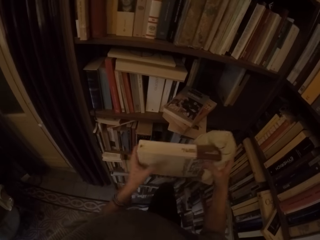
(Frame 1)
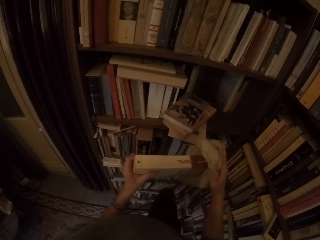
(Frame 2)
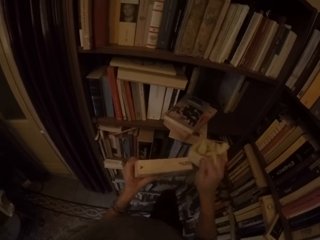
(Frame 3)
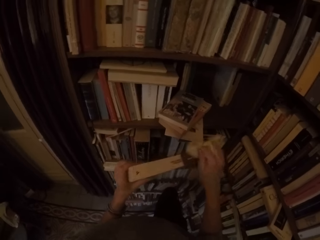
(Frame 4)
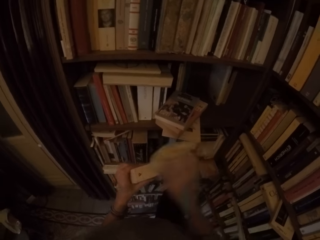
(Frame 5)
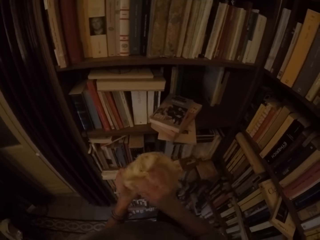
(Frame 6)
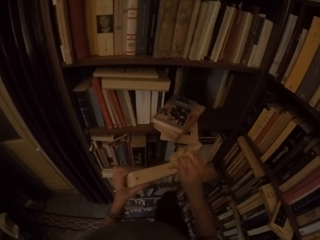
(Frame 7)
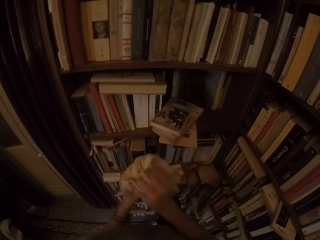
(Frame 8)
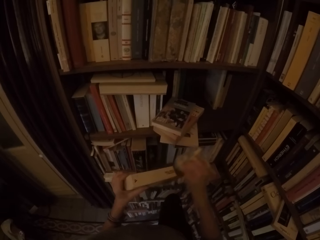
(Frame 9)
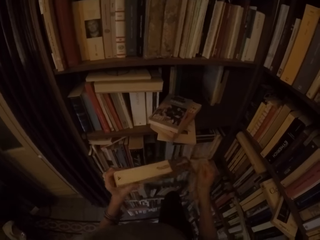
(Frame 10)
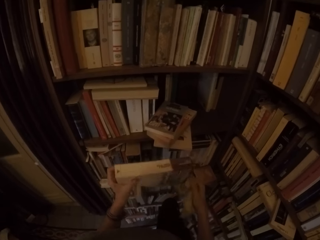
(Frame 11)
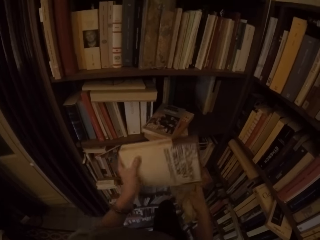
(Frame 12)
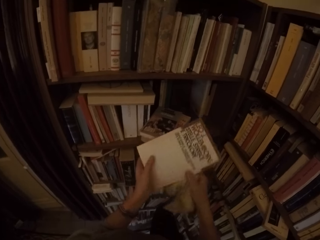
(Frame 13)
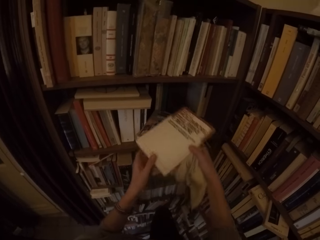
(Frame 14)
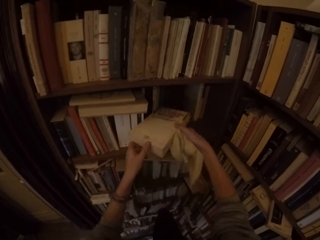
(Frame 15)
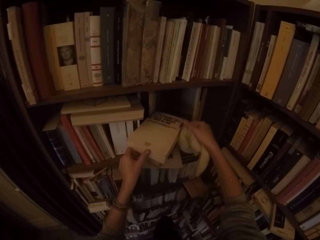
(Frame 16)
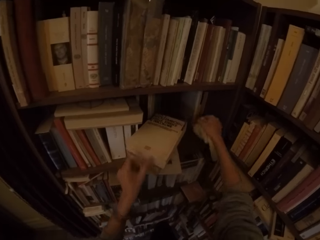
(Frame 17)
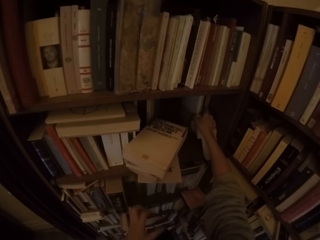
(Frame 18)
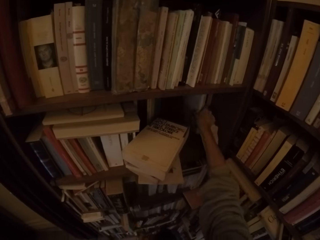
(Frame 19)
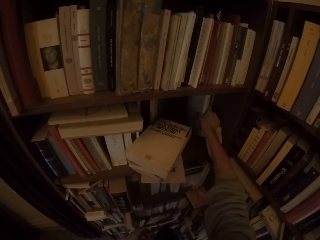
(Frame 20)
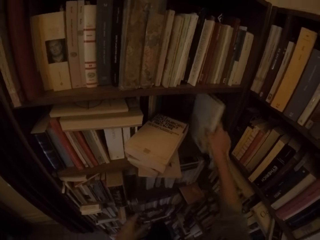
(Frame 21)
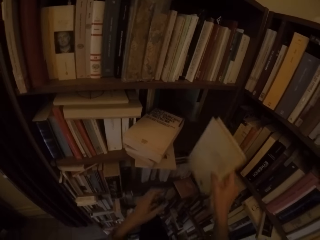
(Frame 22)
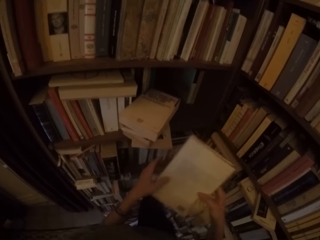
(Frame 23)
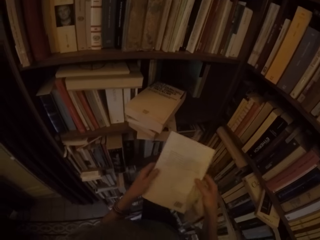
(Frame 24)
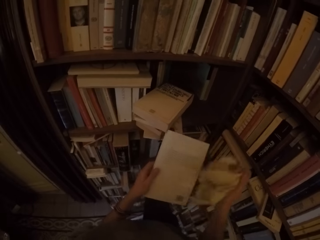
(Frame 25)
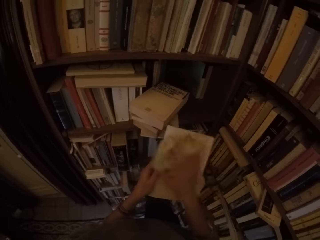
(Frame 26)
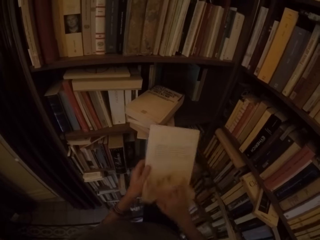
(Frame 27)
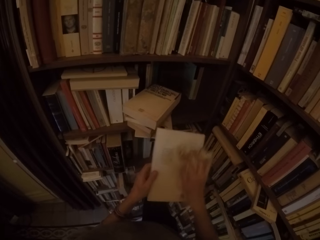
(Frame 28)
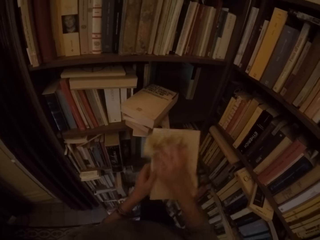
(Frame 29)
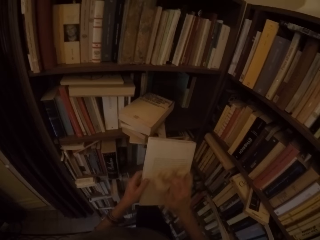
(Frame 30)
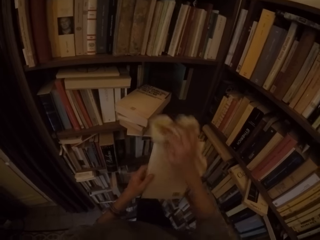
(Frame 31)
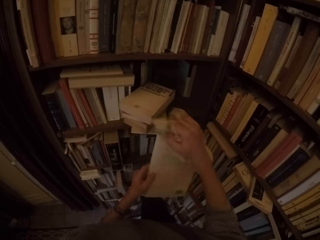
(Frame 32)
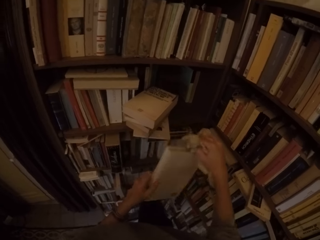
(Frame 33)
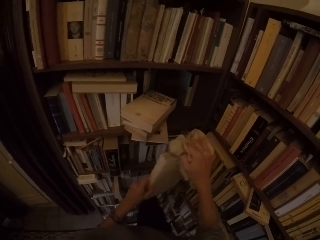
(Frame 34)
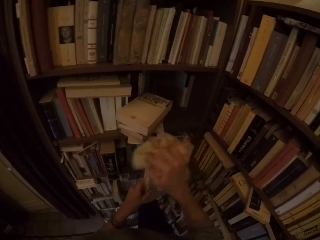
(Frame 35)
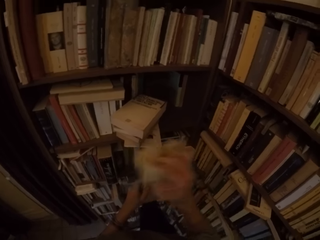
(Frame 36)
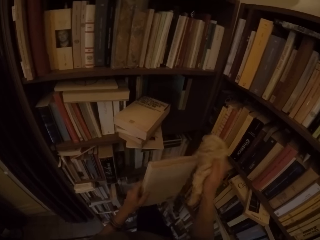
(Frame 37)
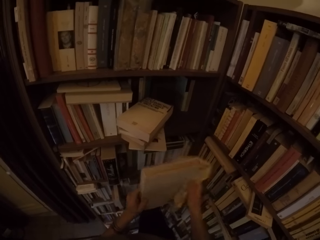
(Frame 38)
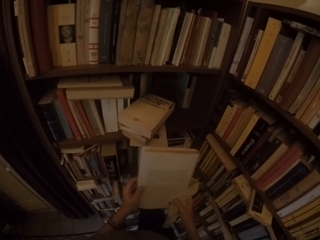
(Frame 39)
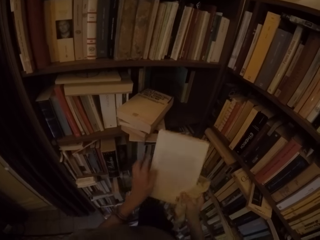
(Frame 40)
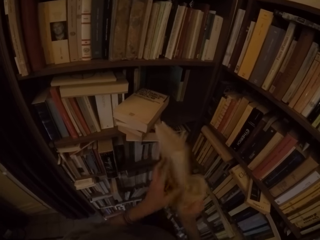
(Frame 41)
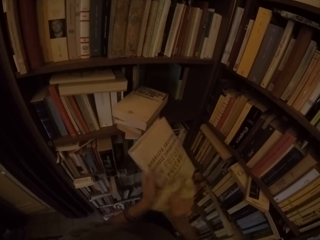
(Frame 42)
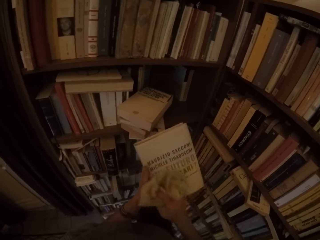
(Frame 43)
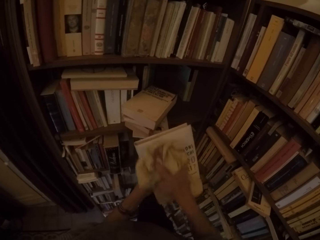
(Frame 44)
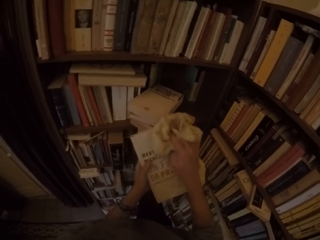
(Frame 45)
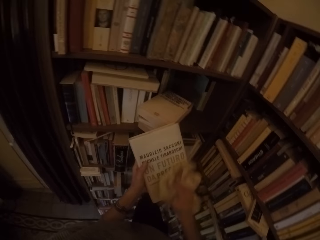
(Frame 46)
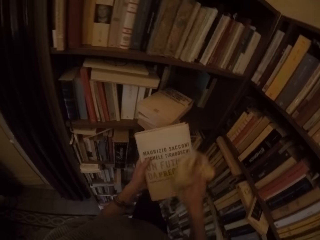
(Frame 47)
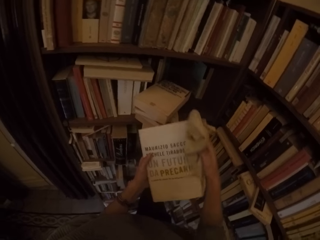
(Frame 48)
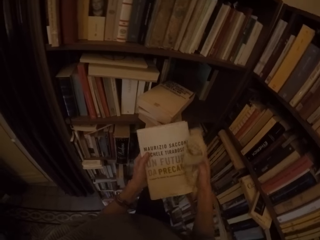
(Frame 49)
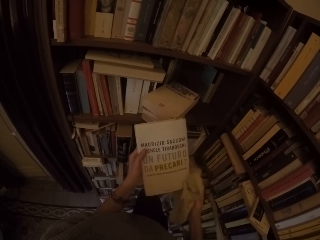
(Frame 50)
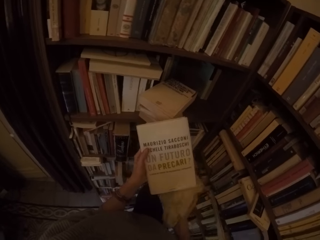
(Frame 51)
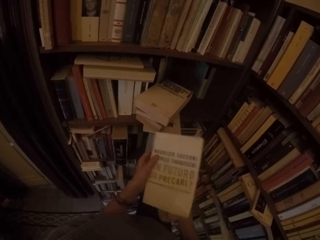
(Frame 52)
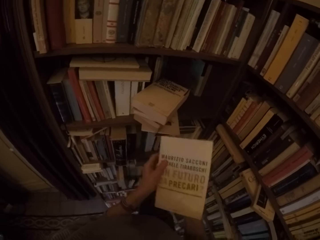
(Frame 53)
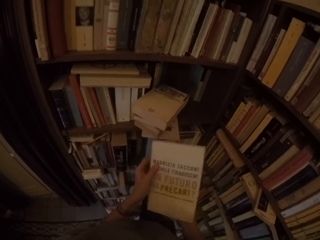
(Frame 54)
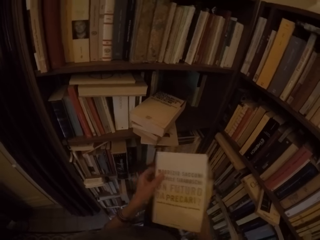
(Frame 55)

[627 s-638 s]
The camera wearer places the book on a stack of books on the shelf with her left hand. She picks a book from the book shelf with her right hand. She cleans the book with the rag with her right hand. She turns the book around with both hands. She cleans the book with the rag with her right hand.

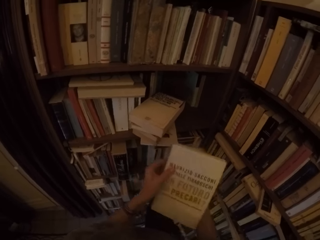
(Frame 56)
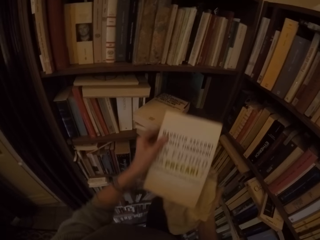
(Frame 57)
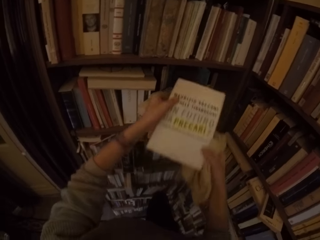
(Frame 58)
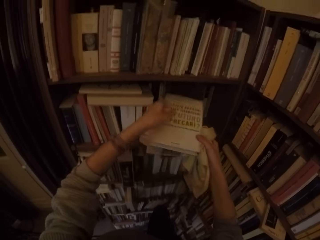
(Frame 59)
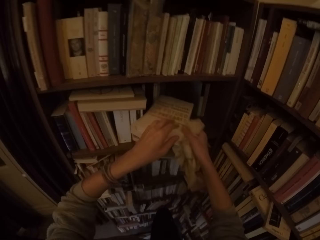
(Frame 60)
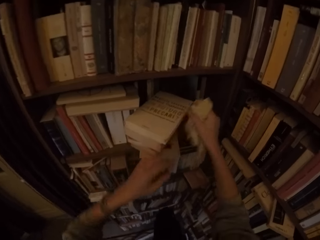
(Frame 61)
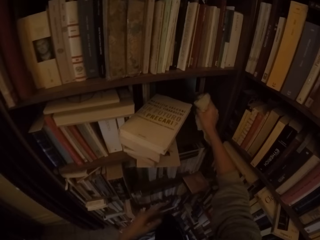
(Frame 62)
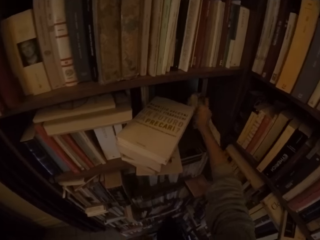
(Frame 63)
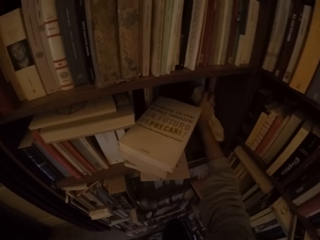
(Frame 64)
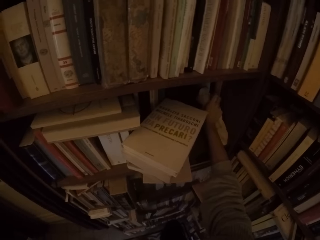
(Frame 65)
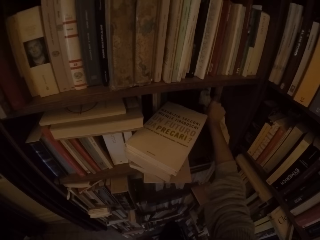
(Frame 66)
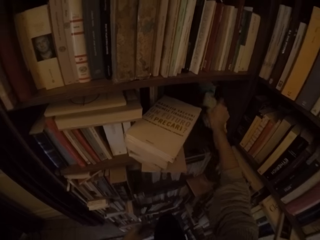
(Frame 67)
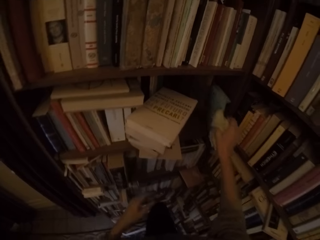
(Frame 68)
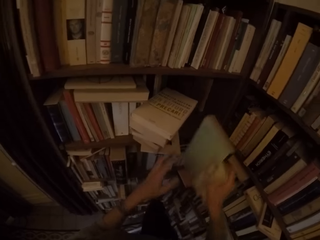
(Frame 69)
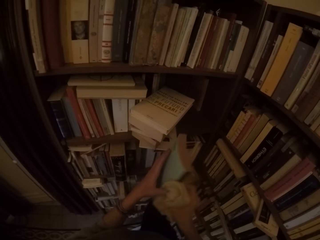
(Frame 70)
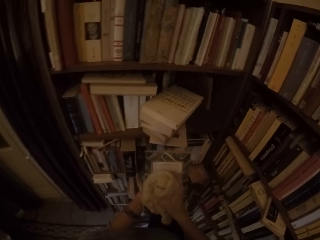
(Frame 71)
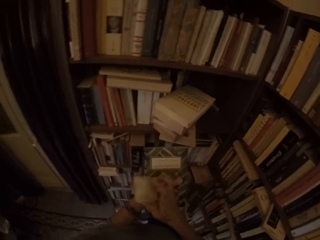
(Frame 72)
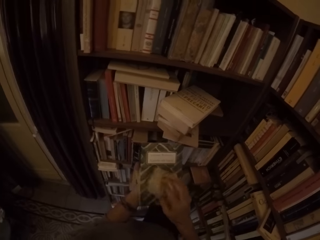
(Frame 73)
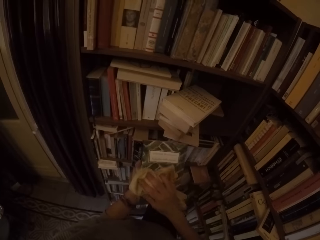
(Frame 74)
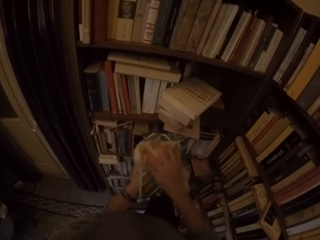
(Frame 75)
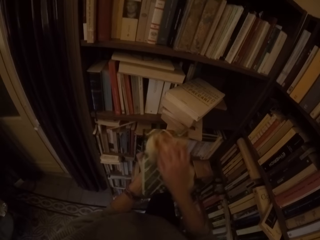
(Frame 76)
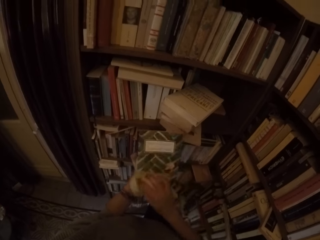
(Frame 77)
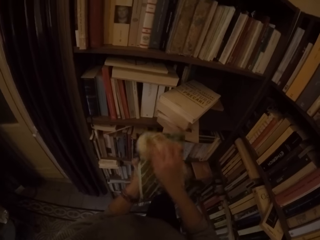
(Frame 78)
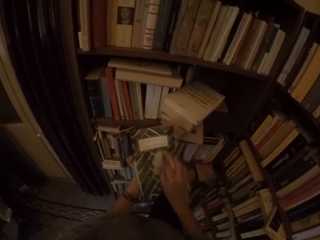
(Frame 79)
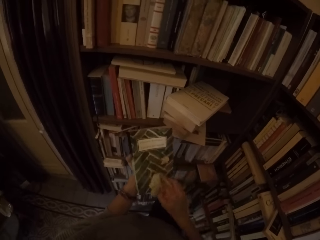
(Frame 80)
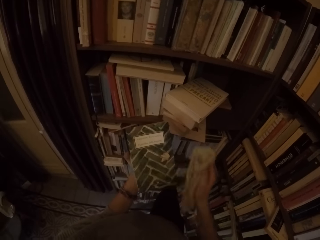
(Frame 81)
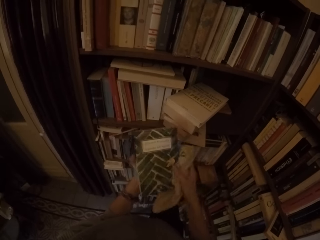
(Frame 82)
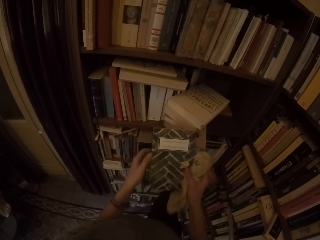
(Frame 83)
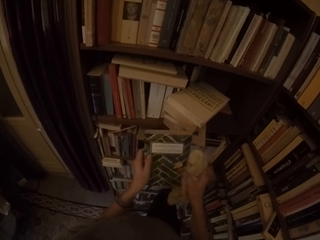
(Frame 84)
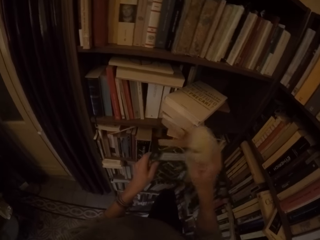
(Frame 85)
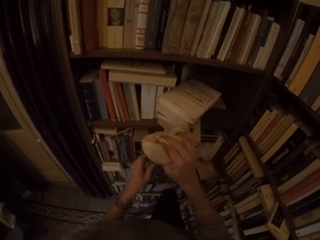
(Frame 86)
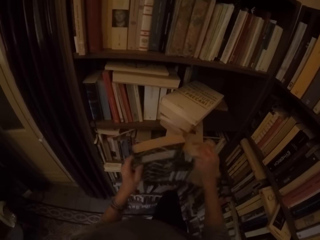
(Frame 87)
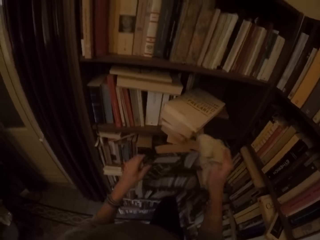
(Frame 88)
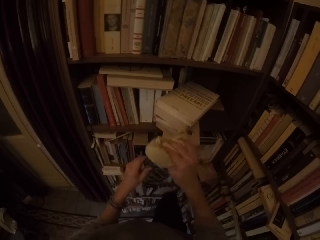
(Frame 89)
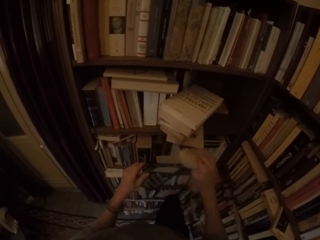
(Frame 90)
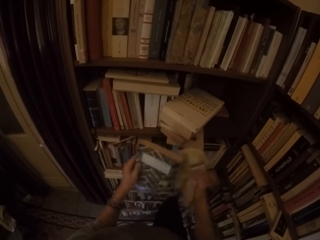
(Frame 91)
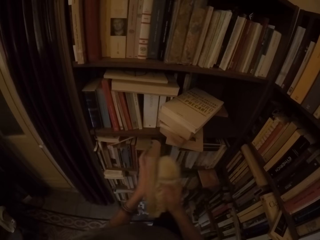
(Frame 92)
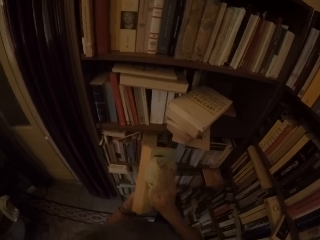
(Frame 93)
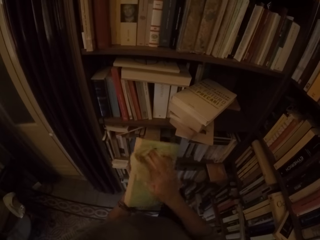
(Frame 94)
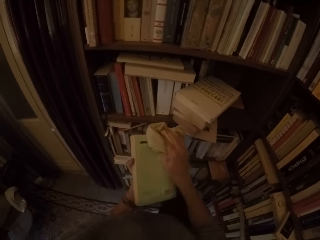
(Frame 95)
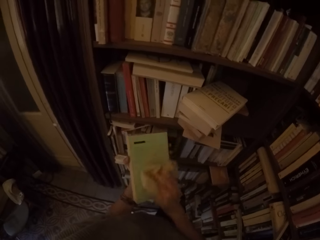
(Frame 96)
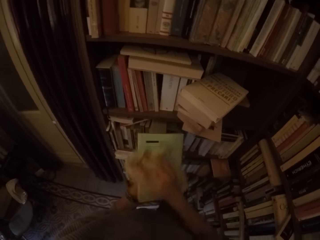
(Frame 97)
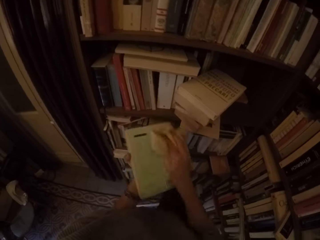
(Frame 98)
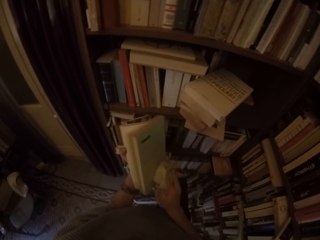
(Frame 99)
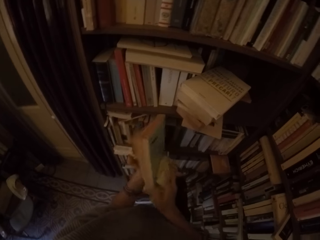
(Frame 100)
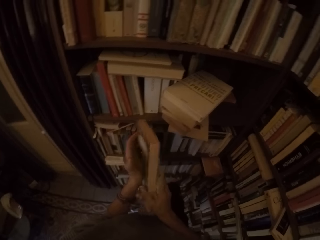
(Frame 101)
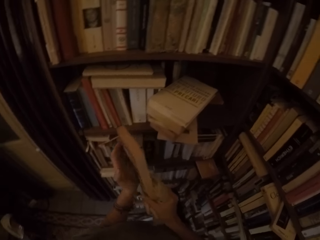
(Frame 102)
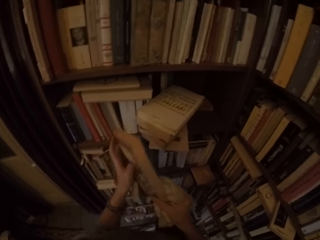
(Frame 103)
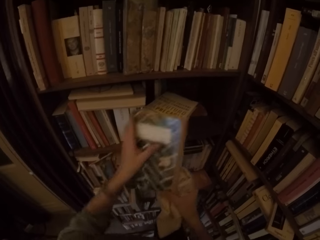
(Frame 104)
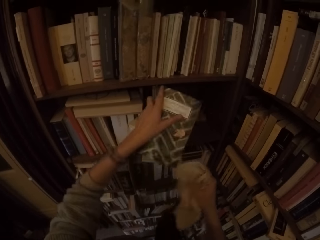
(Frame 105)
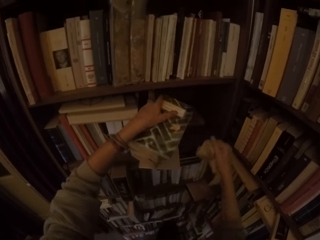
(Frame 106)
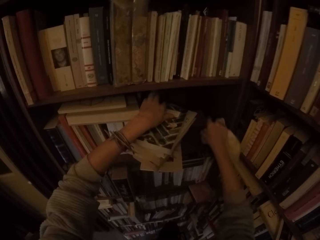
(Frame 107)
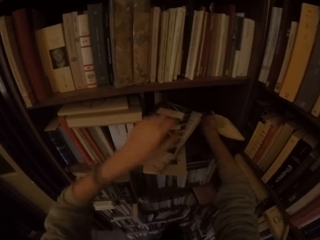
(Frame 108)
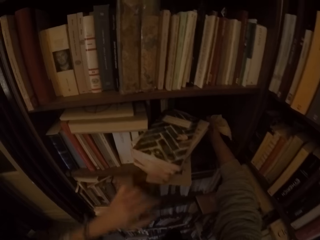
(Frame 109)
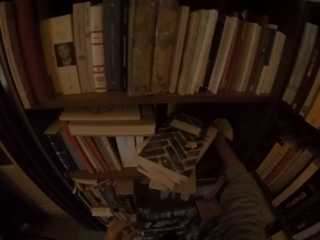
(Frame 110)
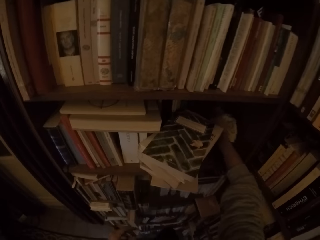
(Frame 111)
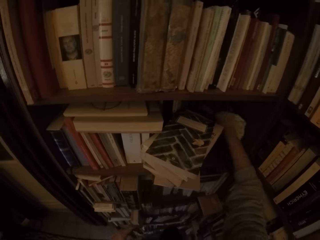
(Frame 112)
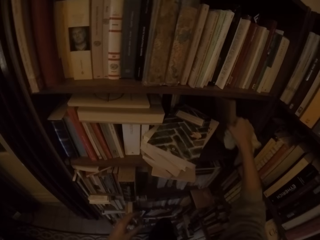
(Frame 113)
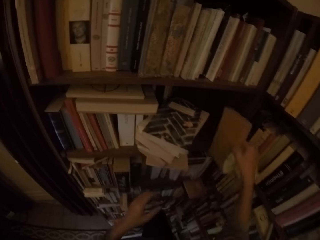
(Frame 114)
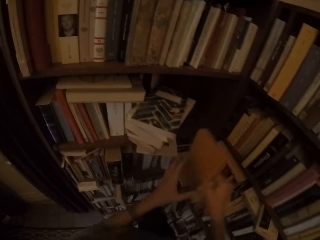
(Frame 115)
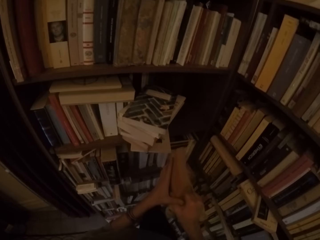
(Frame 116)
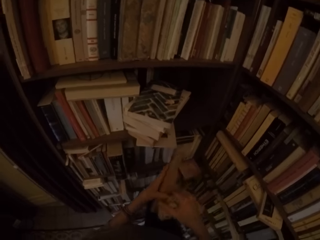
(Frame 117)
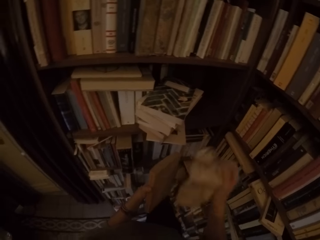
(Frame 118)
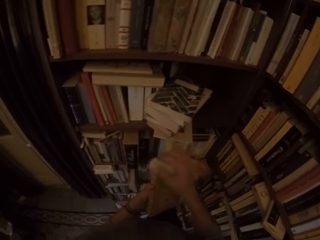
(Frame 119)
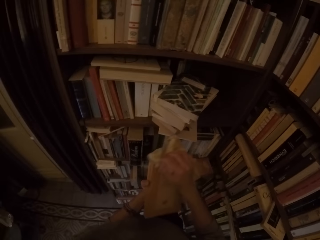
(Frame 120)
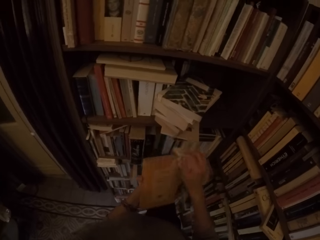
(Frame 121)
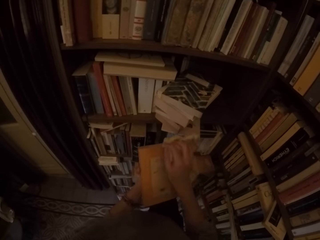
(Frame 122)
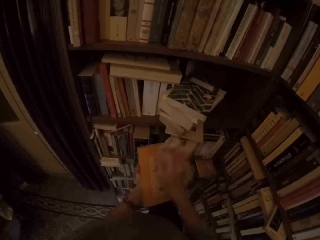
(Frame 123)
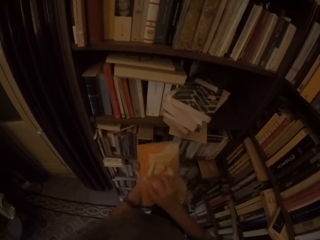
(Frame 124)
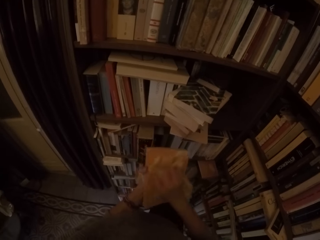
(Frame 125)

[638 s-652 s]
The camera wearer places the book on a stack of books on the shelf with her left hand. She picks a book from the book shelf with her right hand. She cleans the book with the rag with her right hand. She turns the book around with both hands. She cleans the book with the rag with her right hand. She places the book on a stack of books on the shelf with her left hand. She picks a book from the book shelf with her right hand. She cleans the book with the rag with her right hand.
